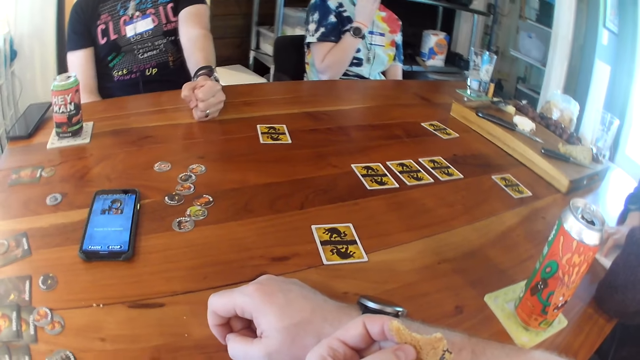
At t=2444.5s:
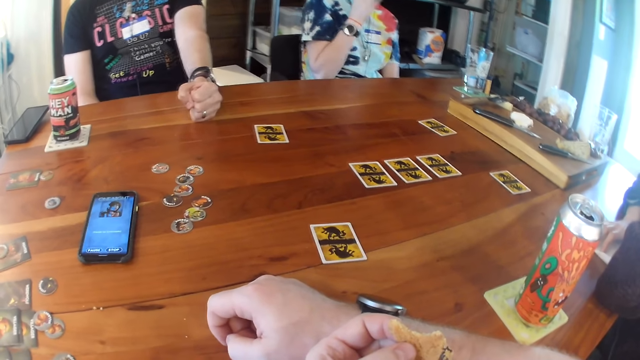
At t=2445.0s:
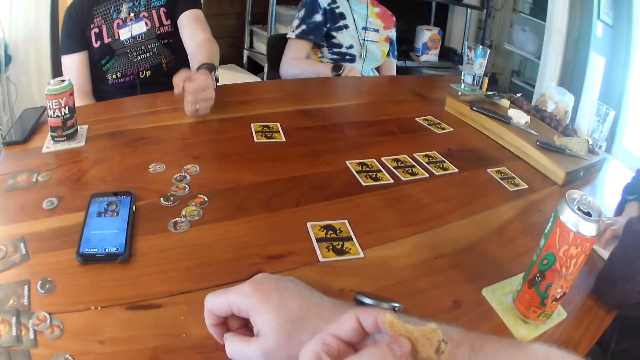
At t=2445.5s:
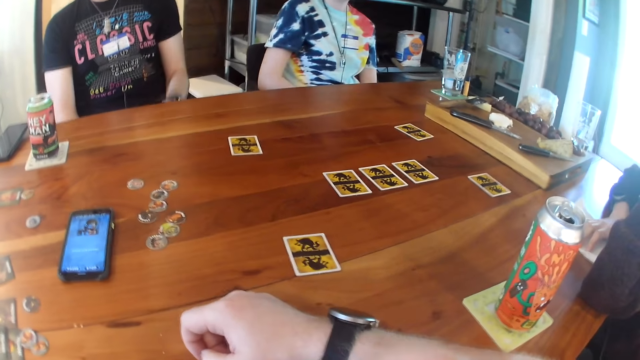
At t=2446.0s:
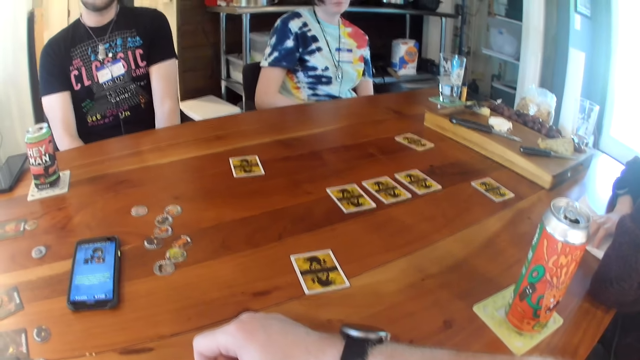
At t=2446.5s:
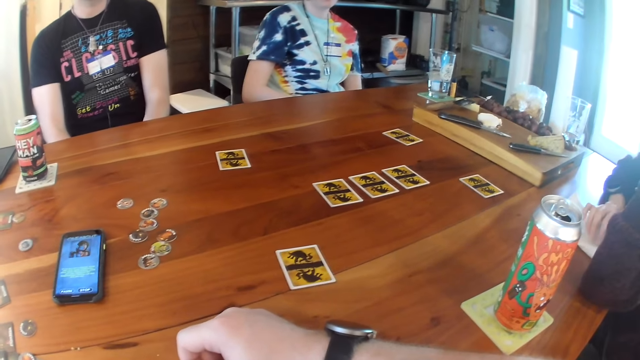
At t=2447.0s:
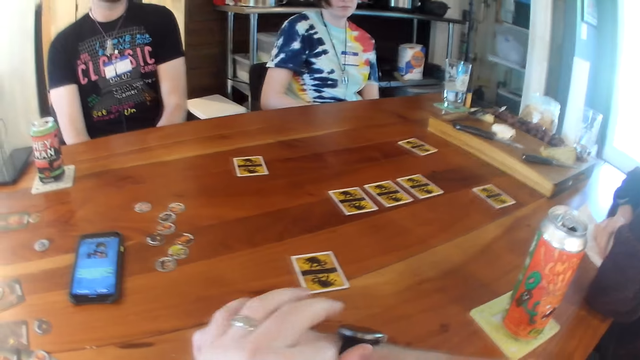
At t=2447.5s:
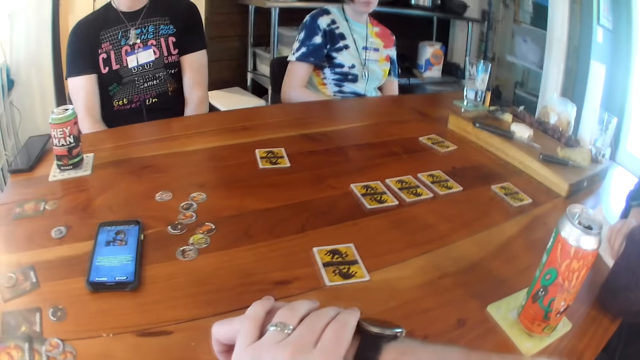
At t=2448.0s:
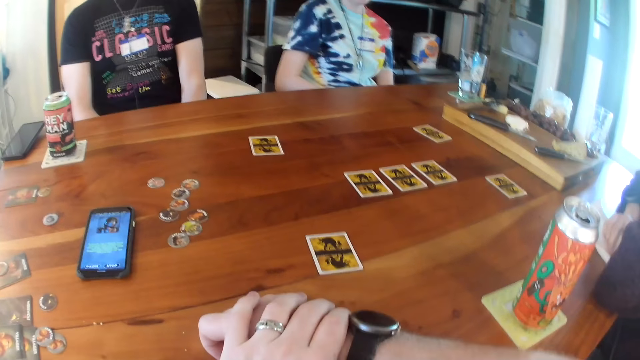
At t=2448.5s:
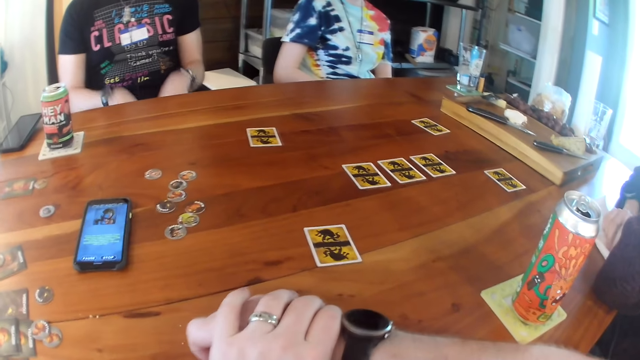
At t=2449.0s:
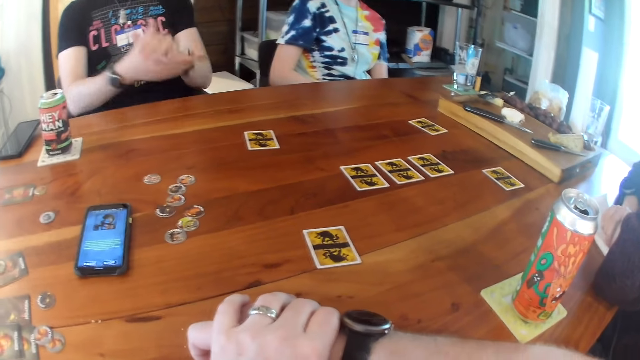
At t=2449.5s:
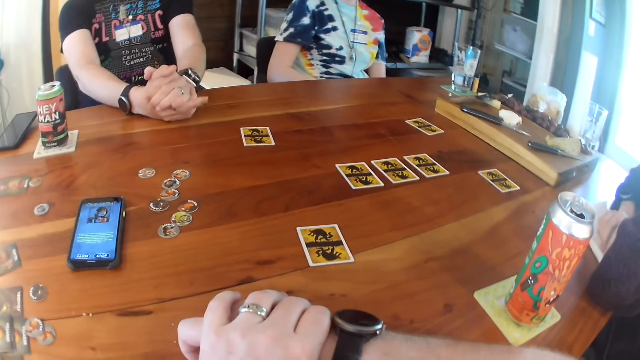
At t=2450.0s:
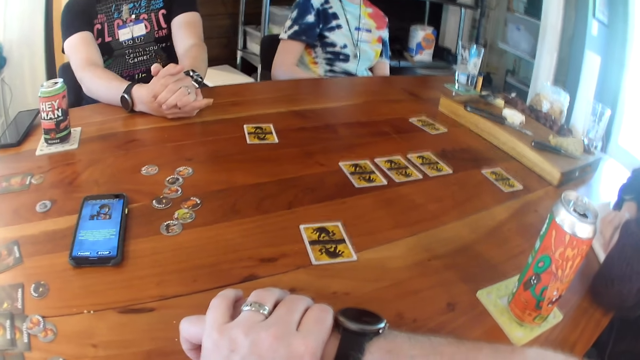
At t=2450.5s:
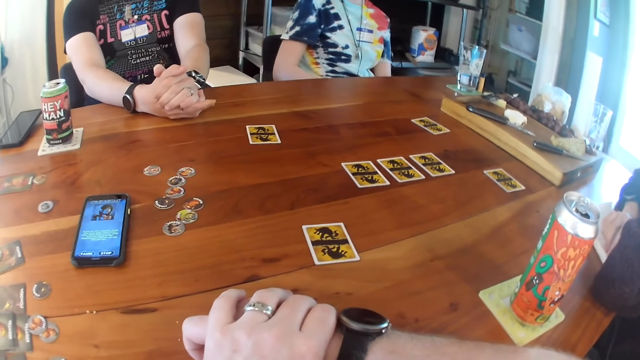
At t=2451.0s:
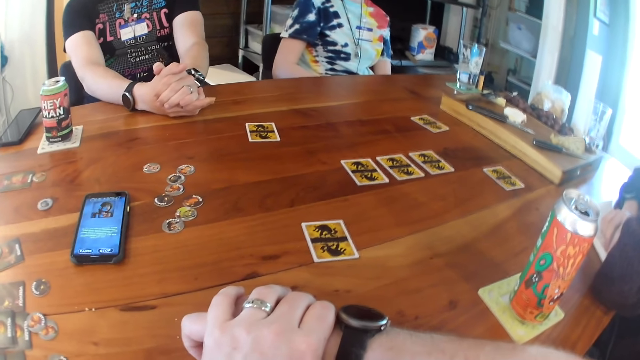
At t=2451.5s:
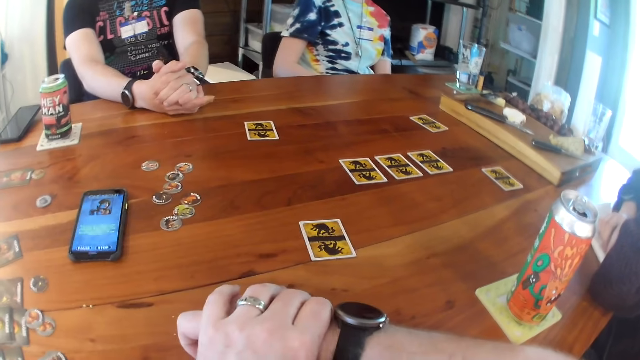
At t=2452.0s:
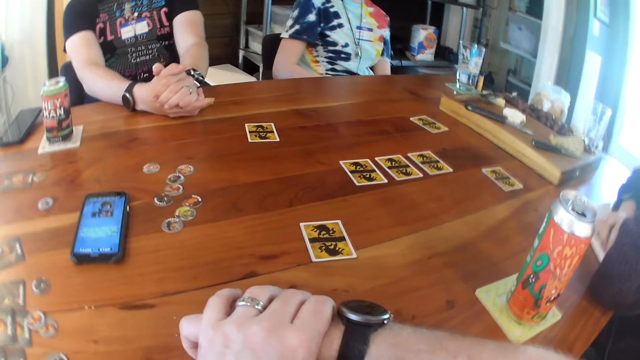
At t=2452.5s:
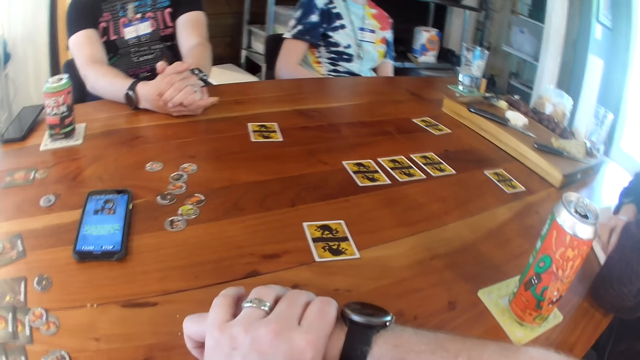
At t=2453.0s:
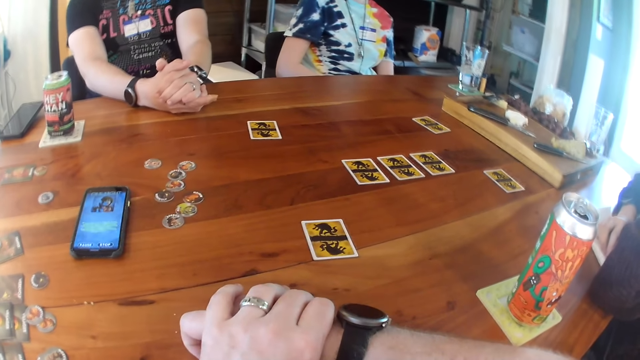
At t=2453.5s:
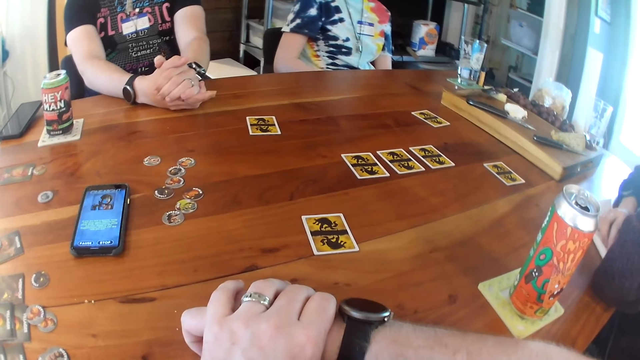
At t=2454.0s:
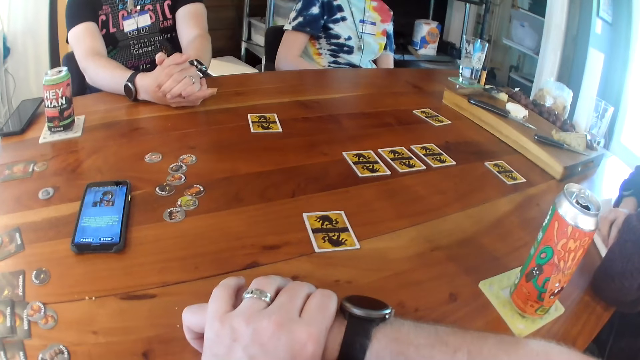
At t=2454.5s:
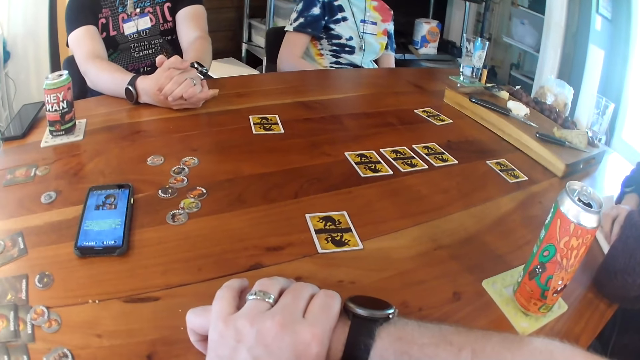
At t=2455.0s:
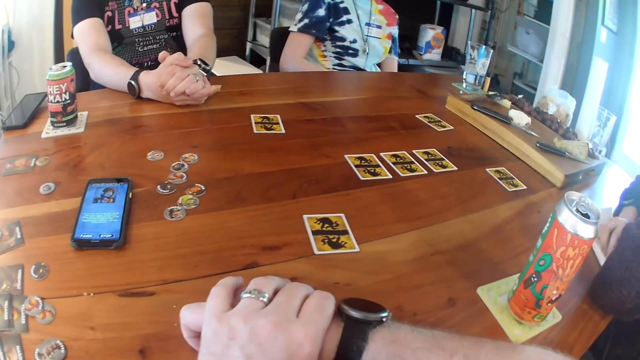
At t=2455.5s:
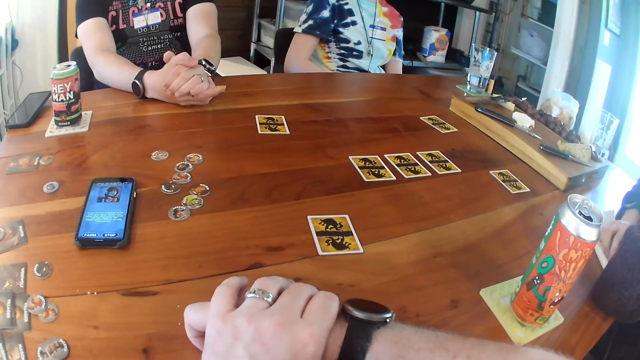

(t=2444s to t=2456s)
The camera wearer eats a biscuit in his left hand. He places his left hand on his right hand on the table. The man folds both hands on the table.

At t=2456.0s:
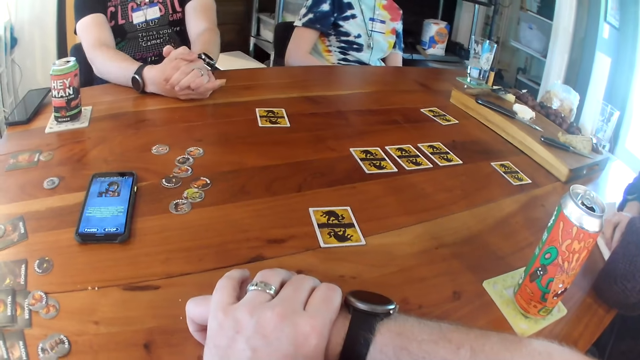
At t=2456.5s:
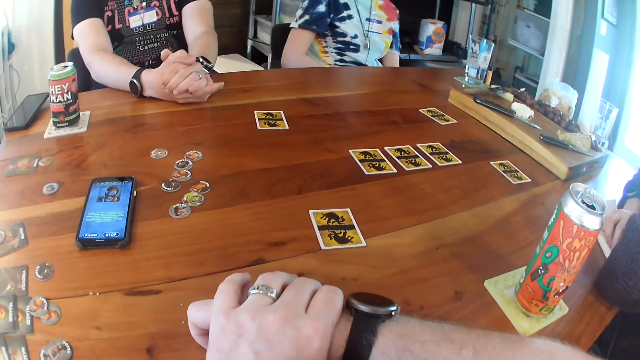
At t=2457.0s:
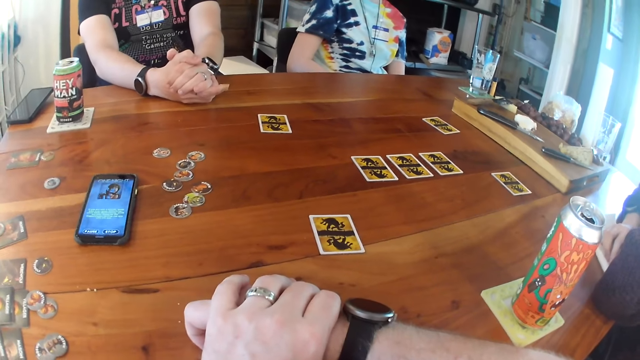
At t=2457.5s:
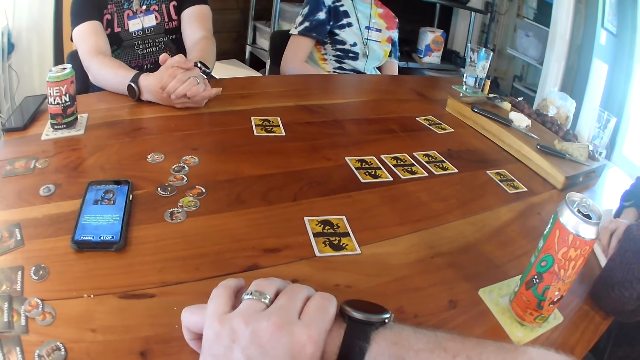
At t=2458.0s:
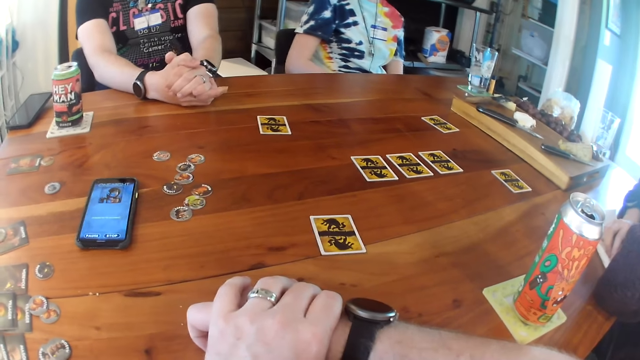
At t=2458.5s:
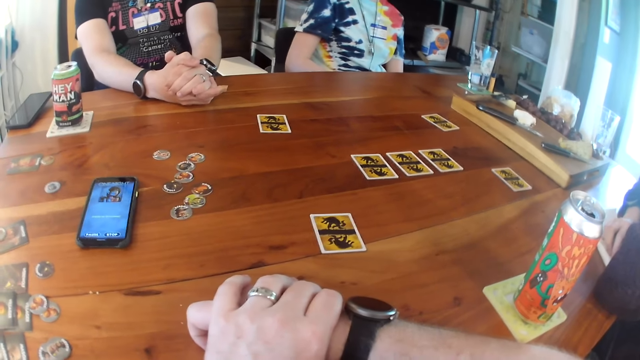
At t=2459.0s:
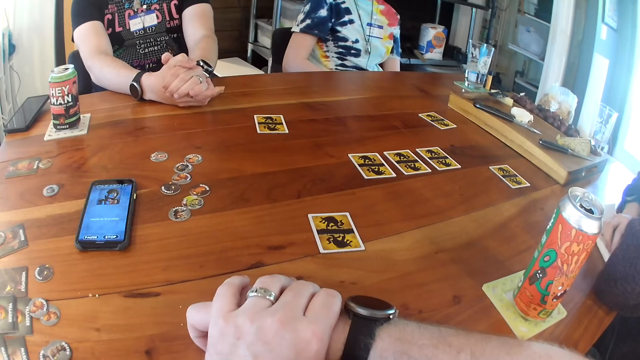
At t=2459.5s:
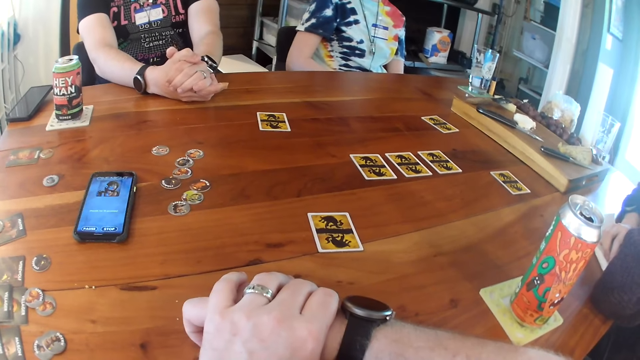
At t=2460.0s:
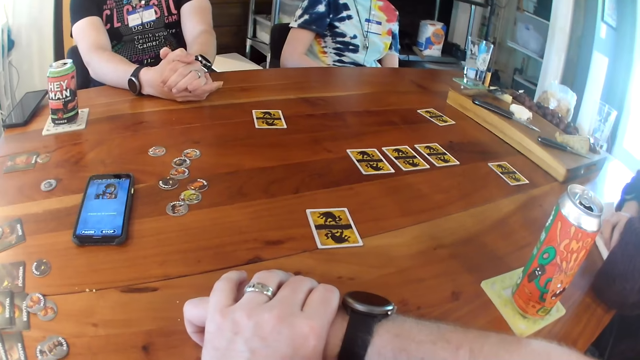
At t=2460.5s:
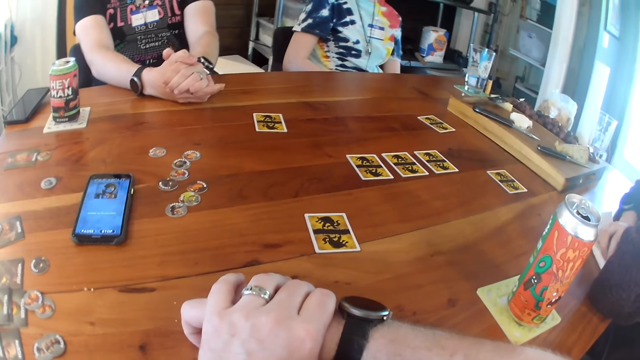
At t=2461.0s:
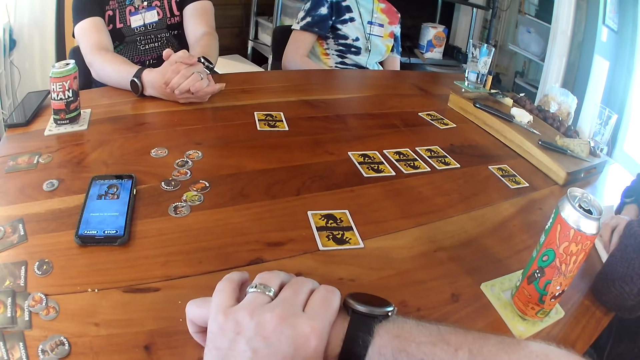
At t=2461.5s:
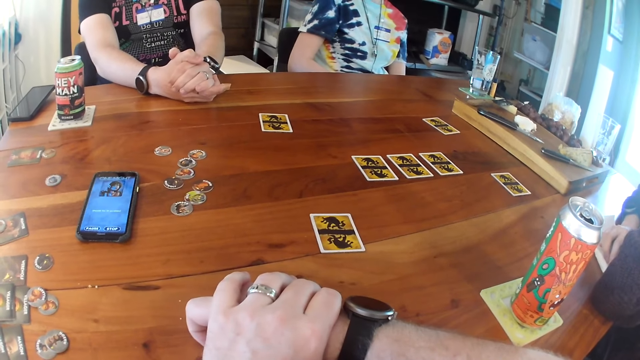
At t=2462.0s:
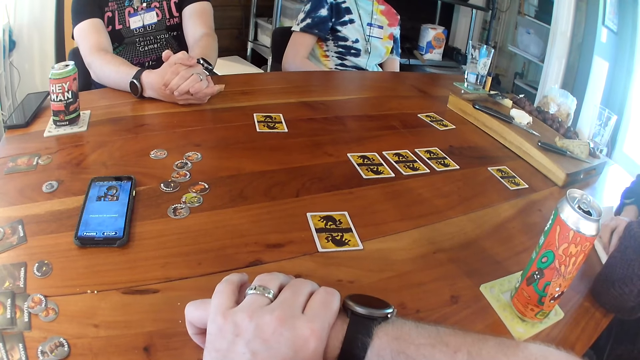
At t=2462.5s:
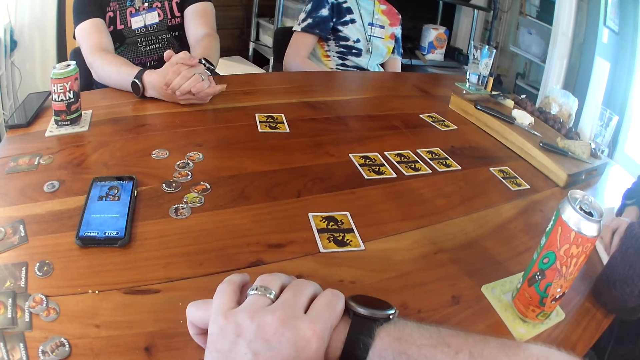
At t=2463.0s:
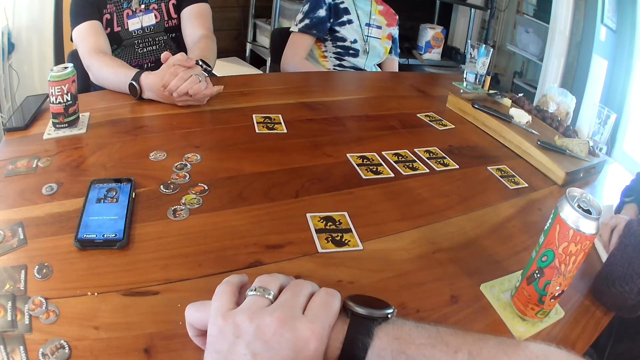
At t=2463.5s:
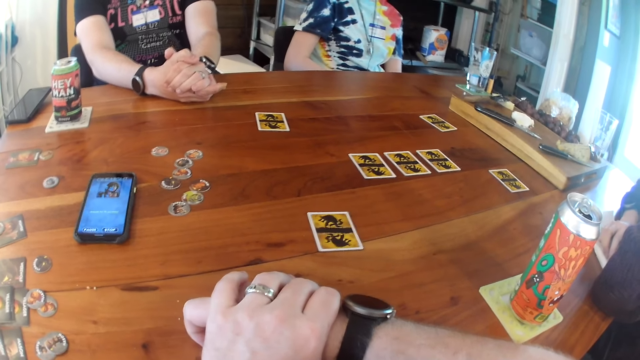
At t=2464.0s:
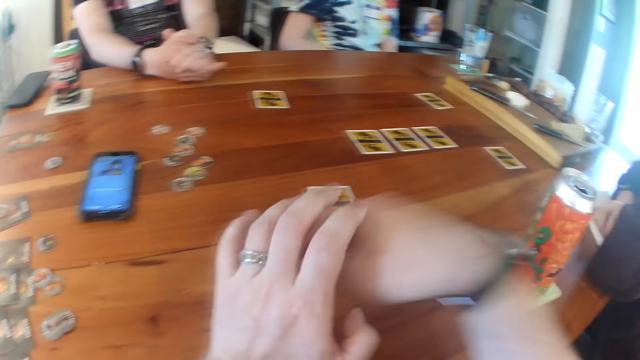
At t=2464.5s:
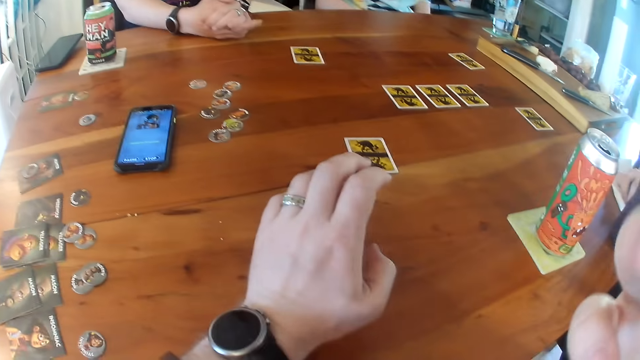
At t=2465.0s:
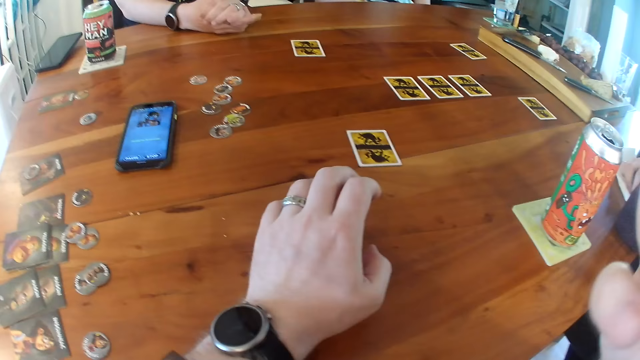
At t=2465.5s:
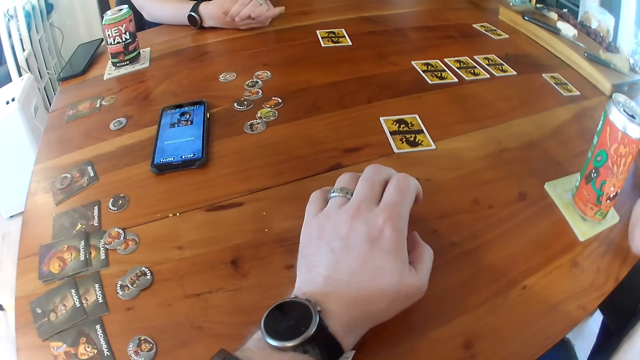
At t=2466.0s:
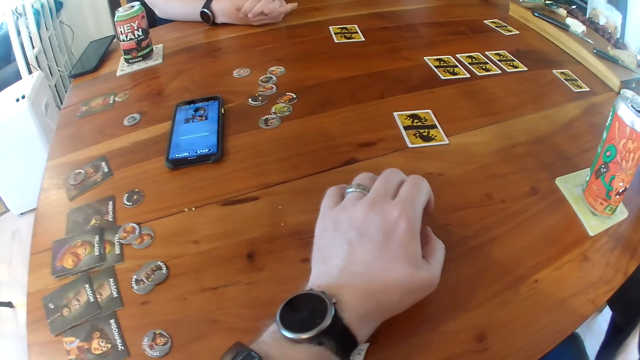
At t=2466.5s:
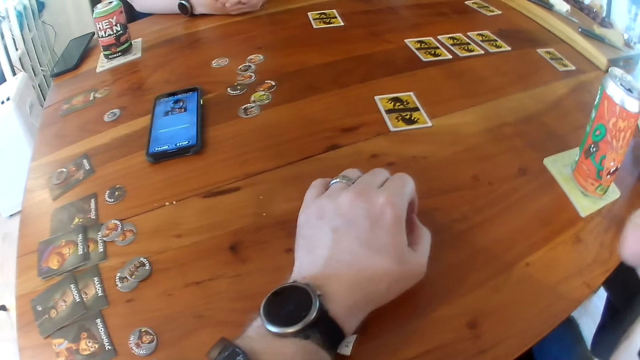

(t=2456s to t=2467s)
The camera wearer wipes his face with his right hand.
